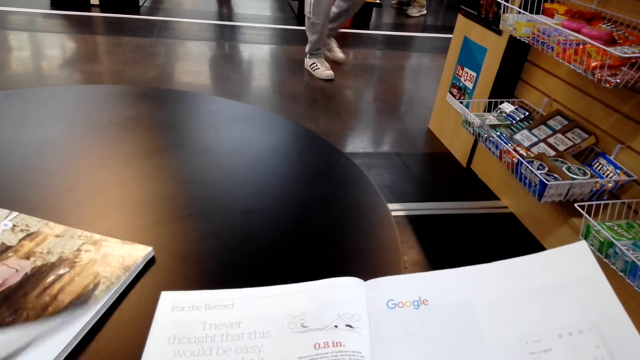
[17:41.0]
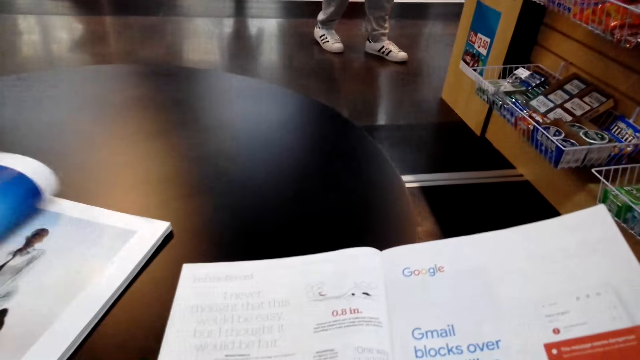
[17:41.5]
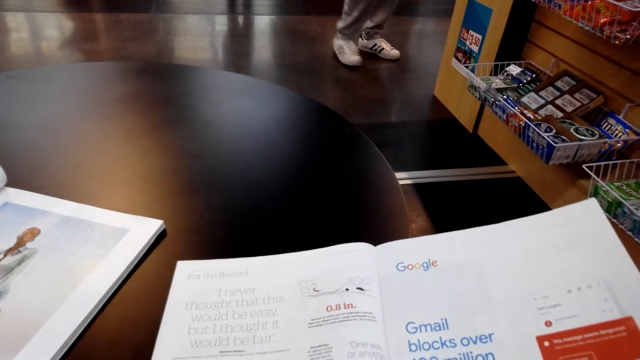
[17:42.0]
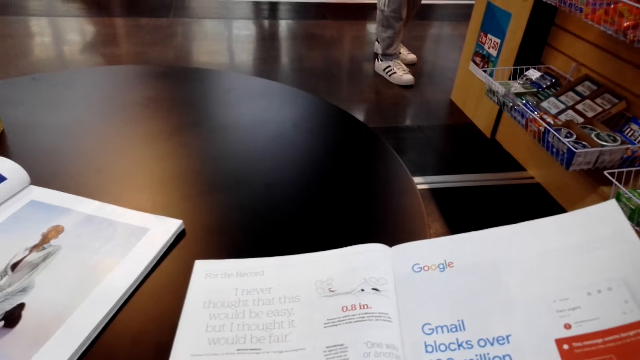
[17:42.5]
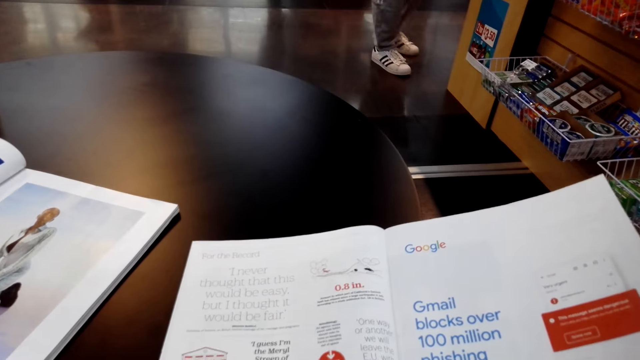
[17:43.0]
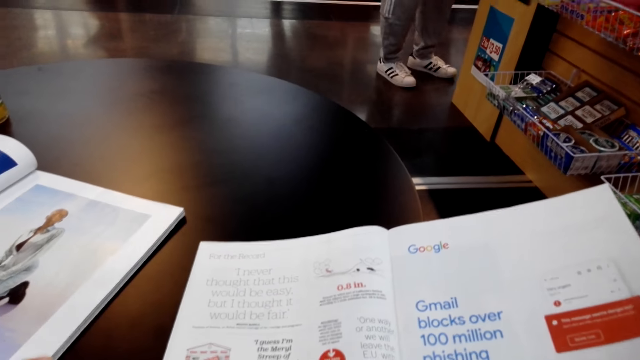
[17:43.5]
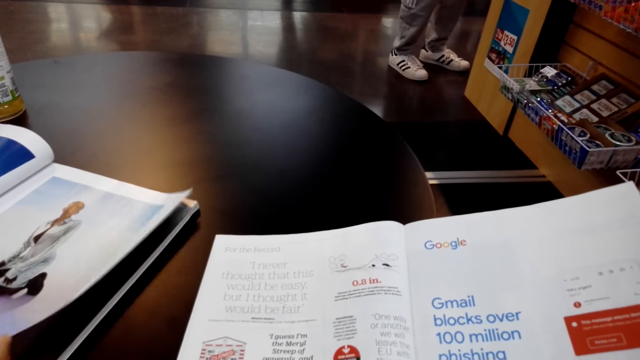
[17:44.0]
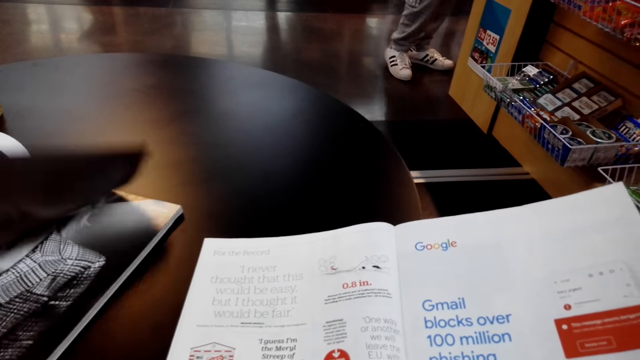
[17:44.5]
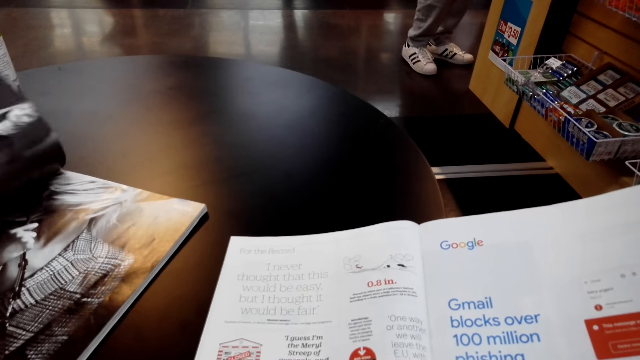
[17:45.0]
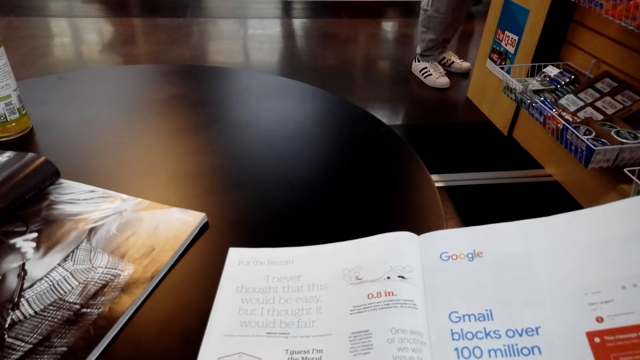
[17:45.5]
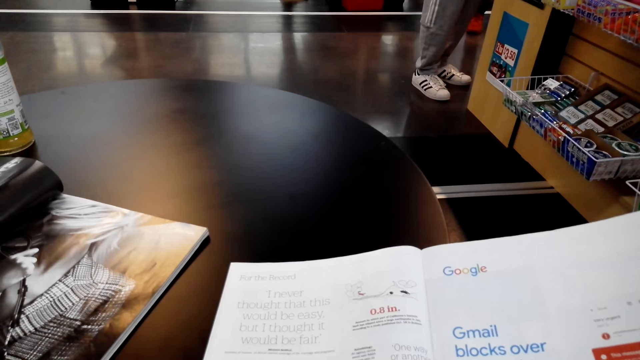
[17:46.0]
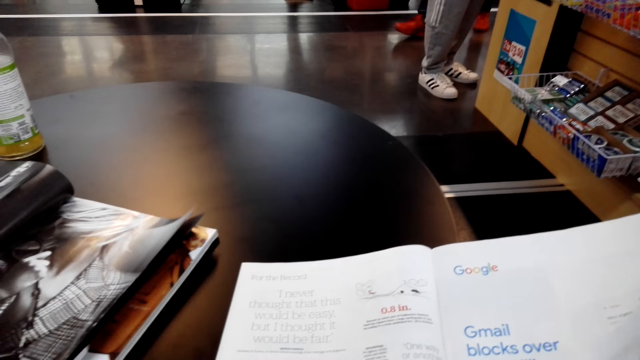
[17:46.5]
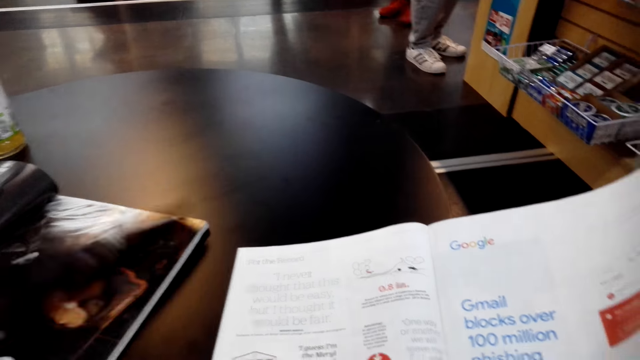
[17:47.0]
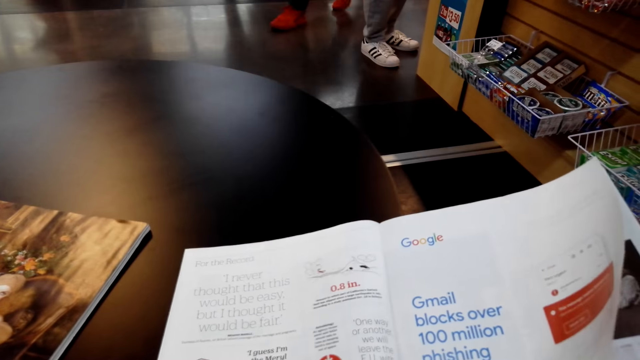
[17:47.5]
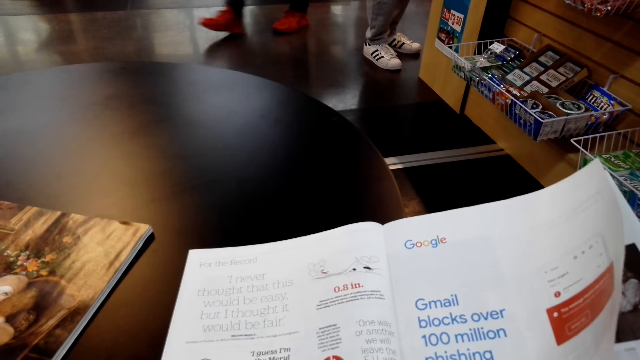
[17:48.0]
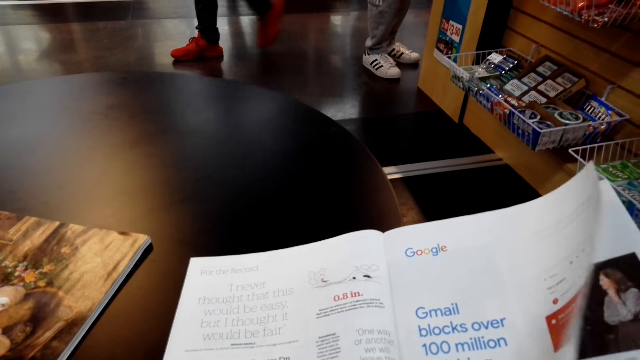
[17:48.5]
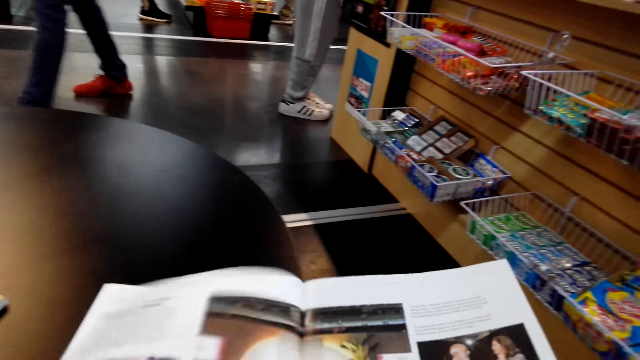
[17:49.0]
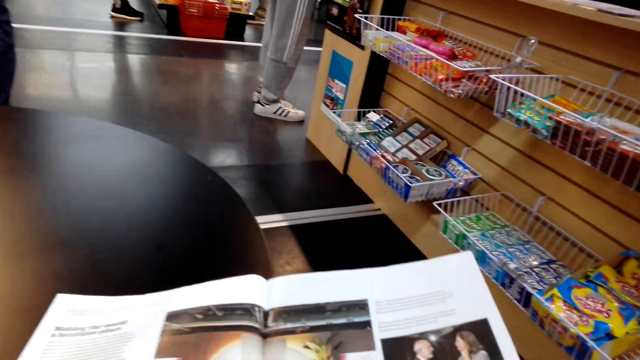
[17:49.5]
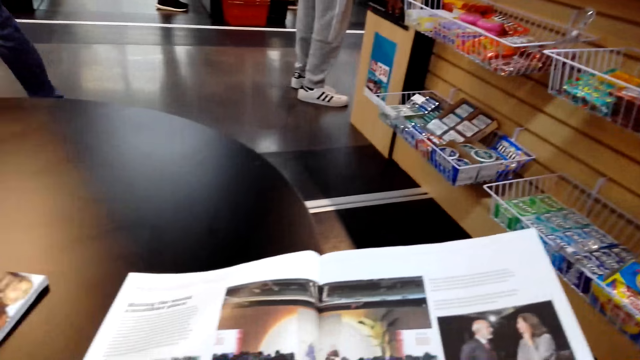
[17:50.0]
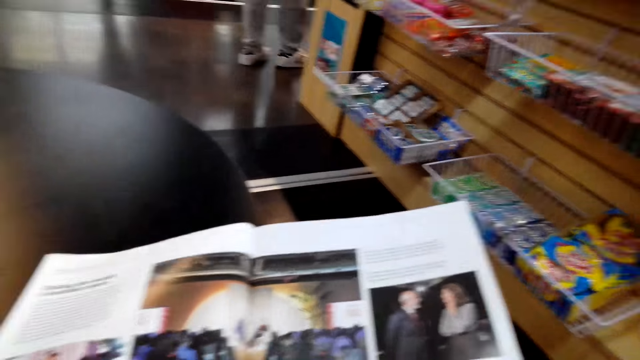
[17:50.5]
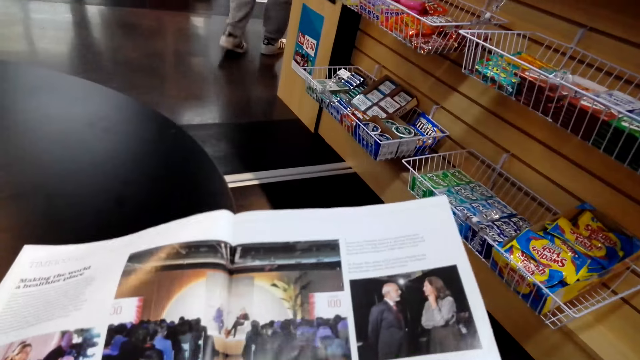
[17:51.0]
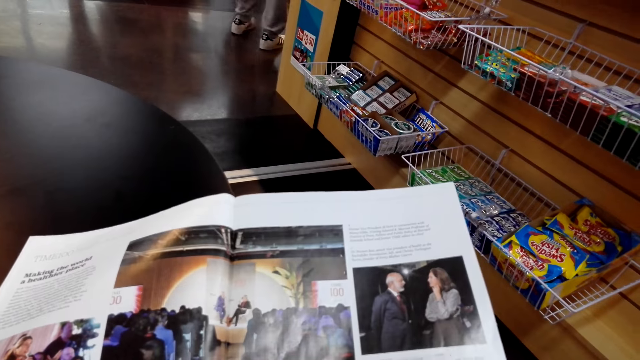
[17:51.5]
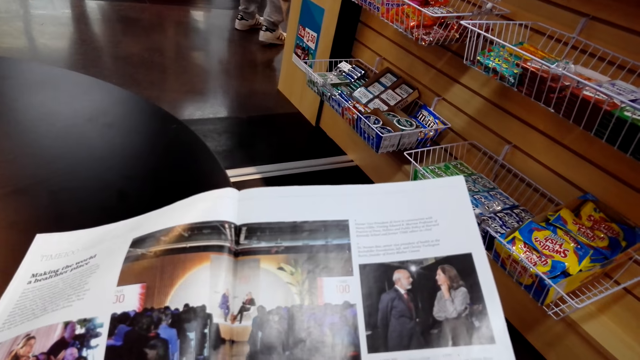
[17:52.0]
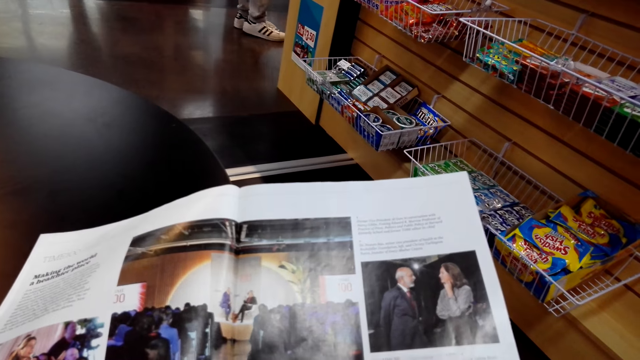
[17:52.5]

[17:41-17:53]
A person turns a page. The camera wearer reads a book. The person turns a page. The camera wearer reads the book, turns a page and reads the book.

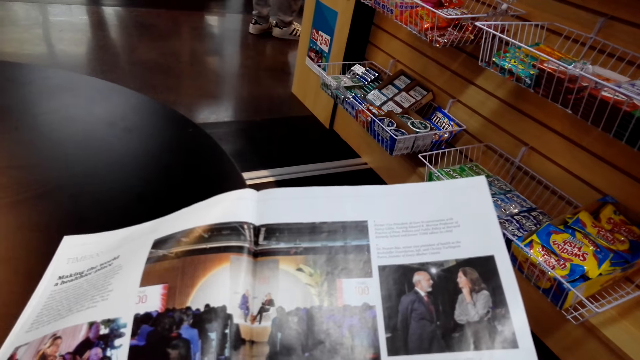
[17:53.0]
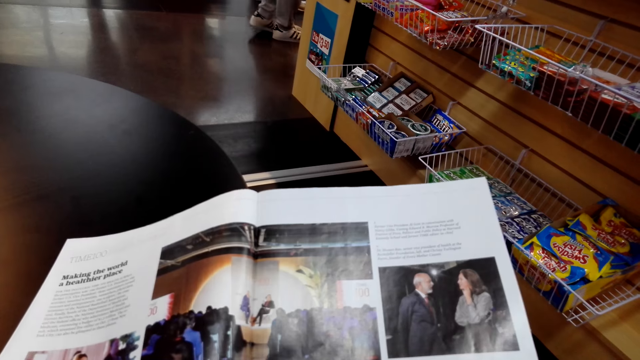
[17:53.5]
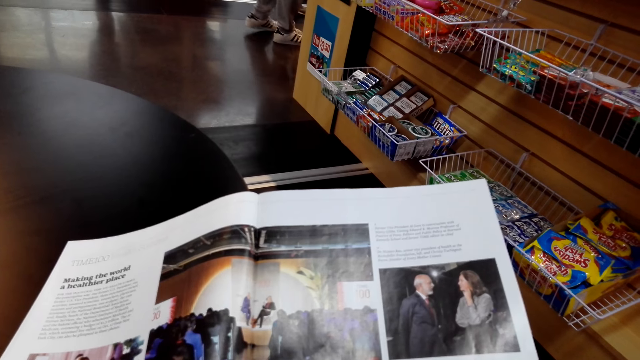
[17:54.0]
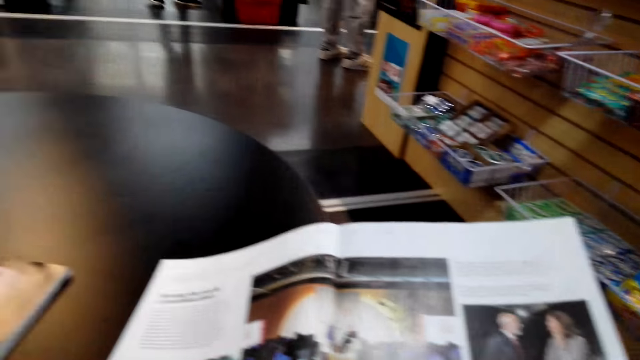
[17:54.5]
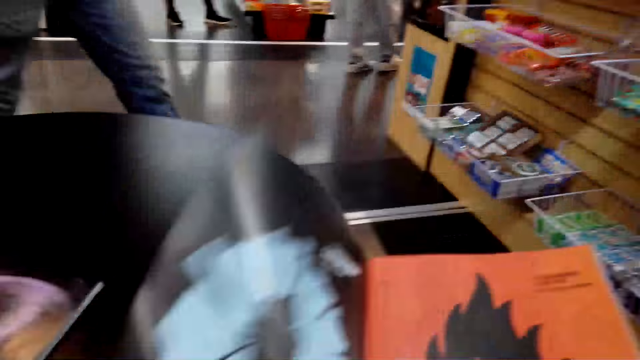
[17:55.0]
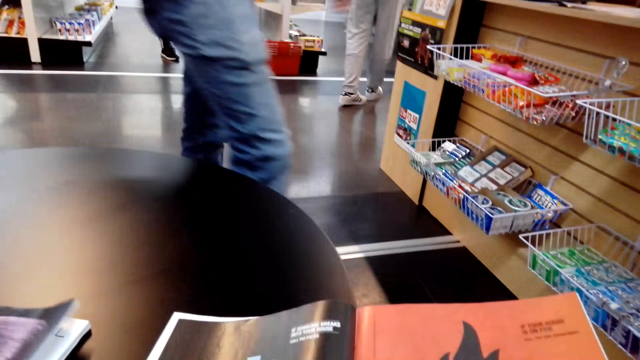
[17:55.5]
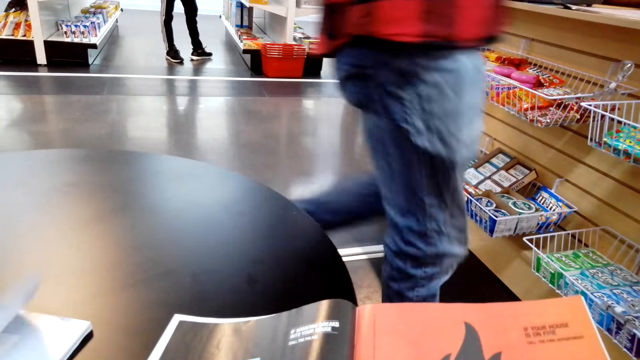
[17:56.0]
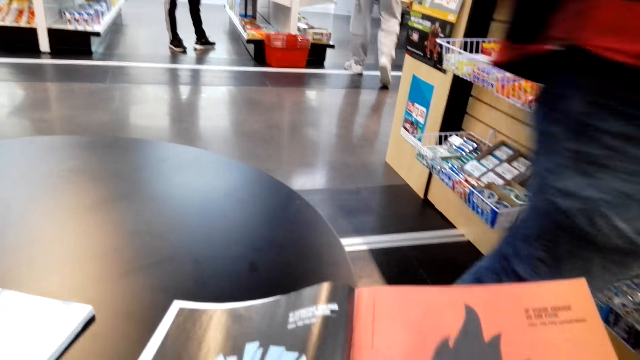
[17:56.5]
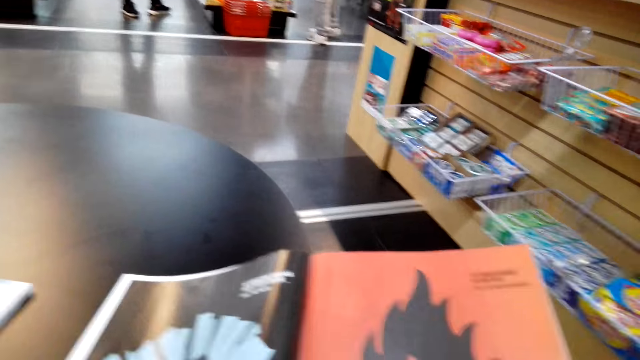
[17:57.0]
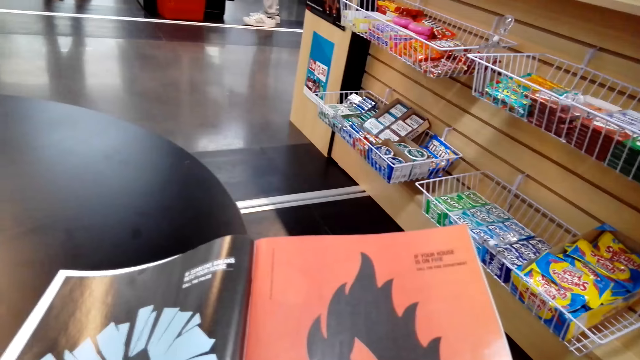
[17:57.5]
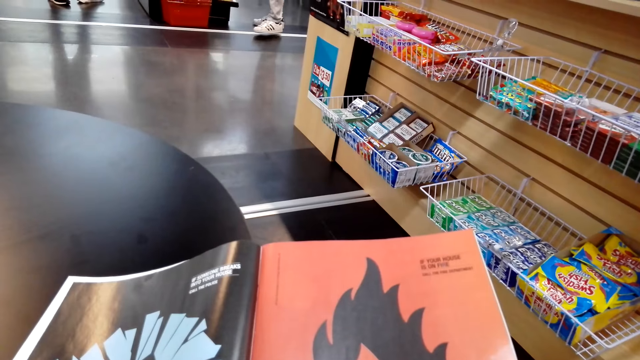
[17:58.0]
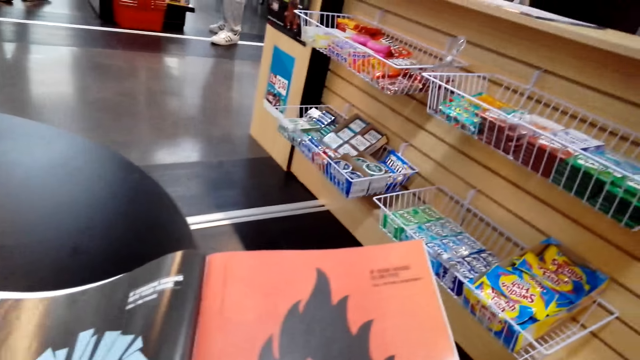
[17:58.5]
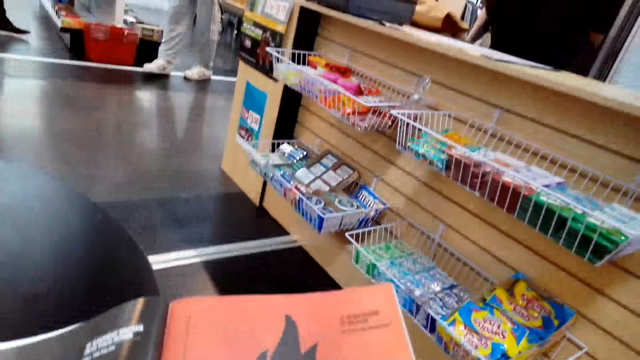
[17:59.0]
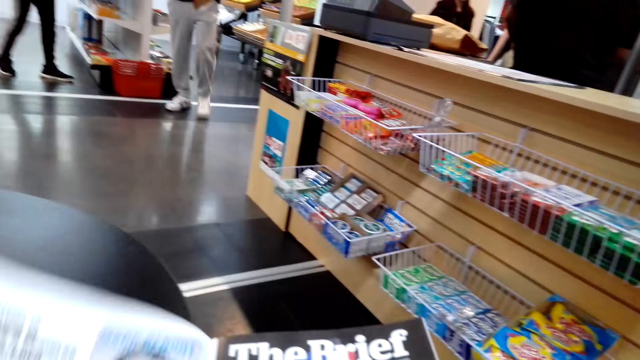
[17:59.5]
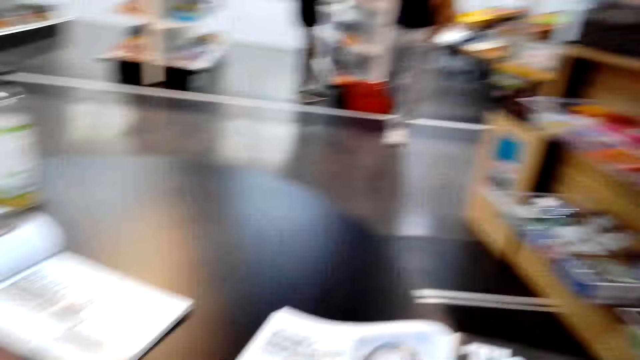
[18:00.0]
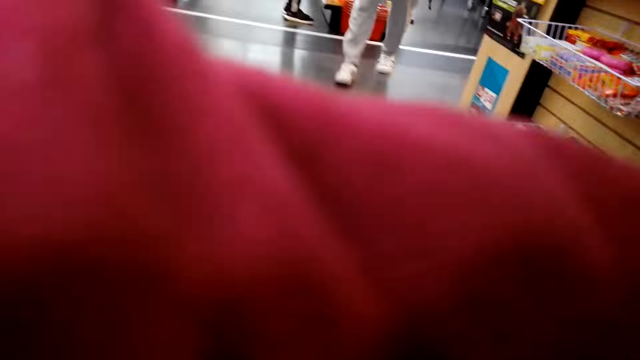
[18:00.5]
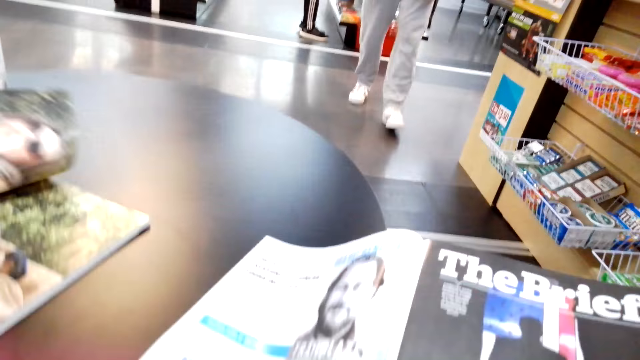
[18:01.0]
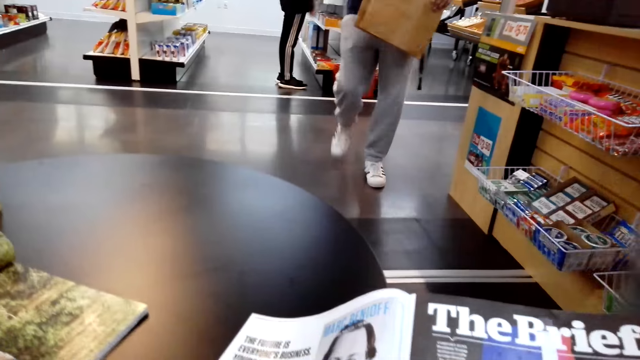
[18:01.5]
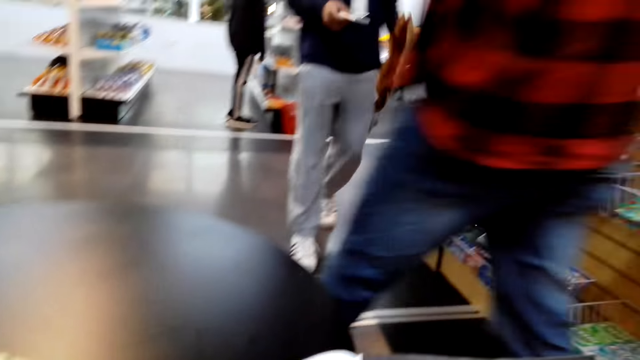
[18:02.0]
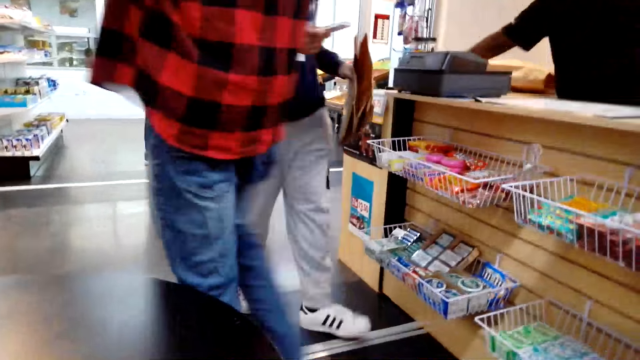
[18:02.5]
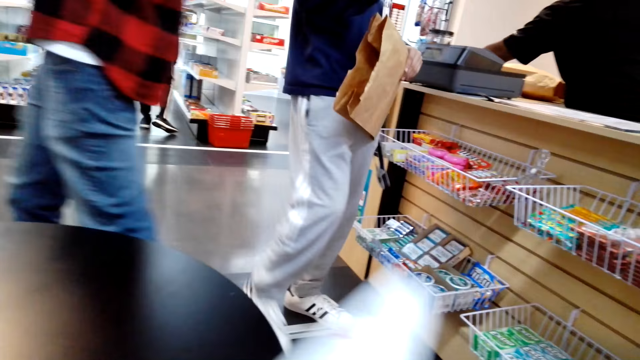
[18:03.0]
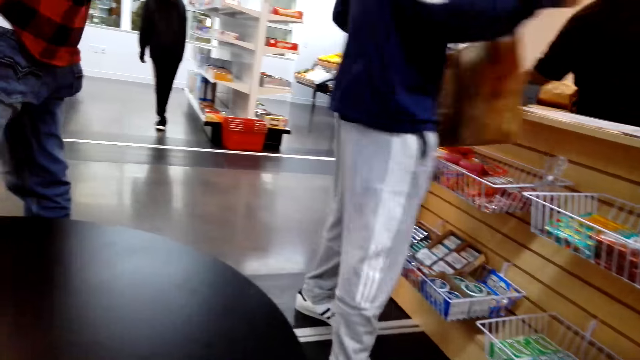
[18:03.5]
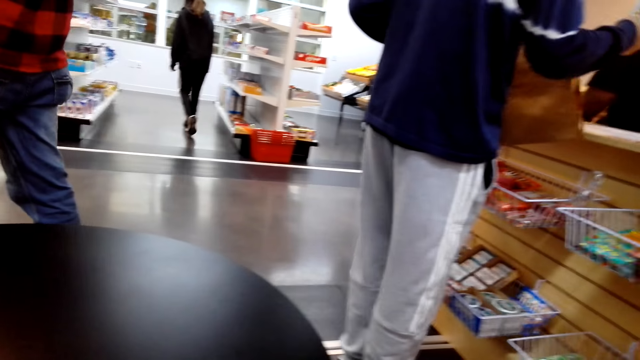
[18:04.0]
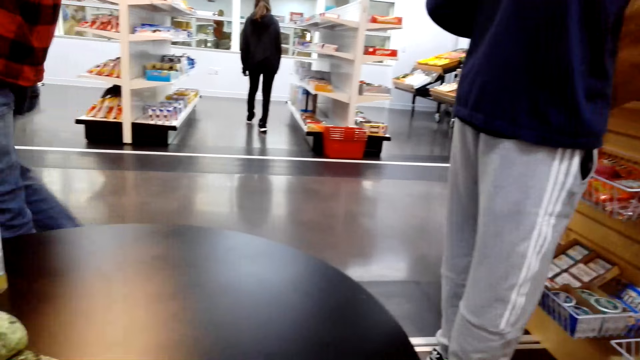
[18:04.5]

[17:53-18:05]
The camera wearer turns a page. A person turns a page. The camera wearer reads a book. The person turns a page. The camera wearer looks around, covers her mouth with an arm and coughs. She looks around, turns a page and looks around.
